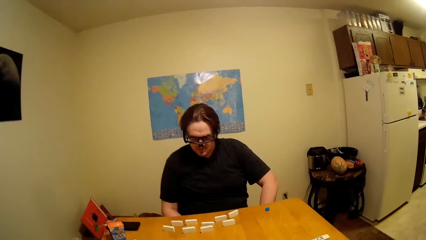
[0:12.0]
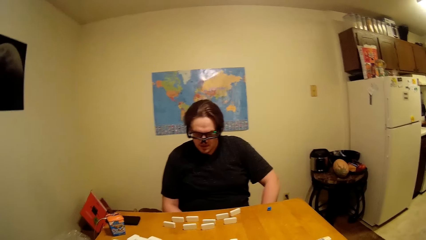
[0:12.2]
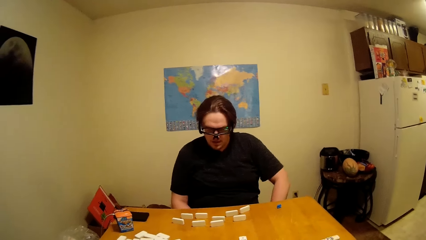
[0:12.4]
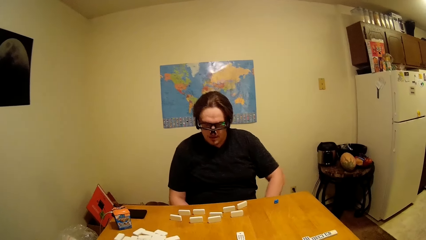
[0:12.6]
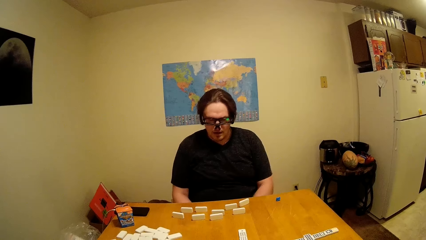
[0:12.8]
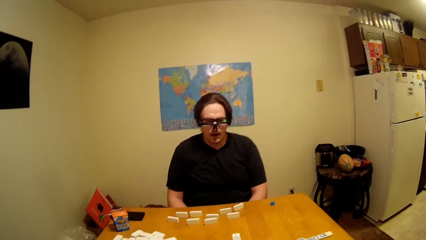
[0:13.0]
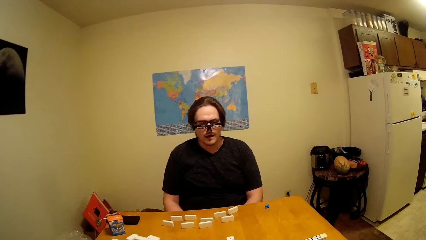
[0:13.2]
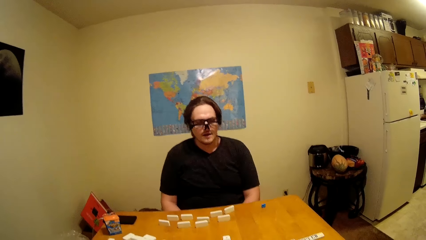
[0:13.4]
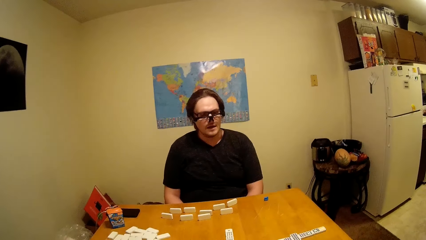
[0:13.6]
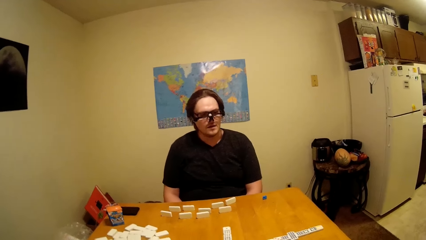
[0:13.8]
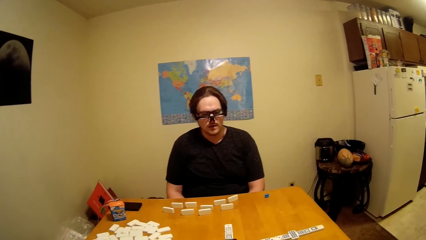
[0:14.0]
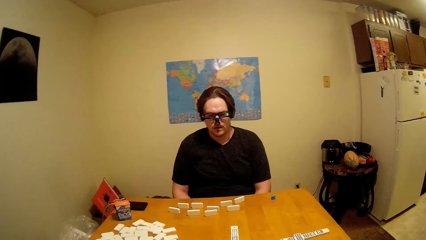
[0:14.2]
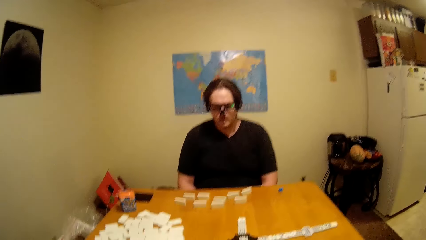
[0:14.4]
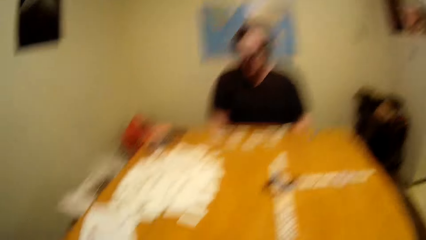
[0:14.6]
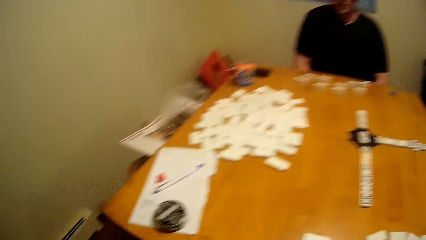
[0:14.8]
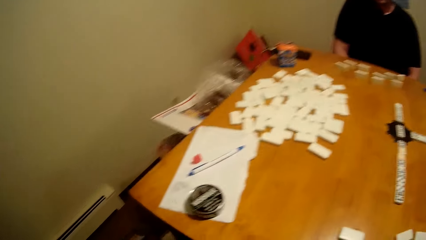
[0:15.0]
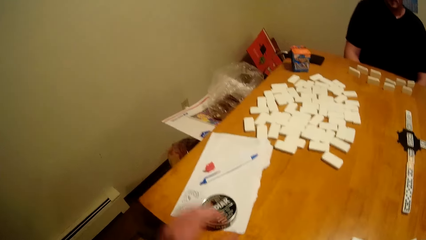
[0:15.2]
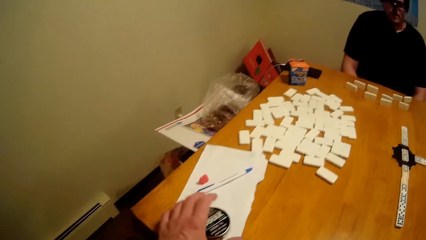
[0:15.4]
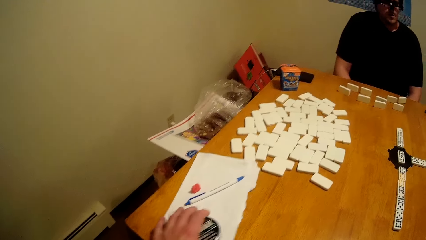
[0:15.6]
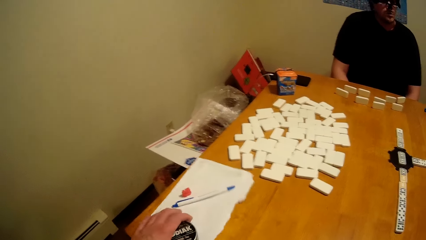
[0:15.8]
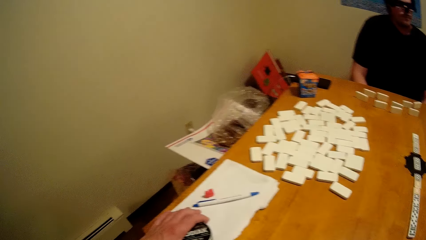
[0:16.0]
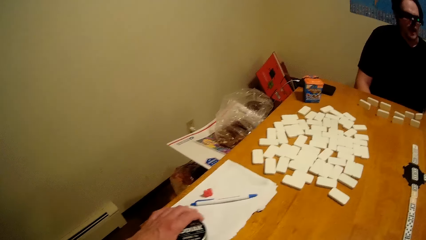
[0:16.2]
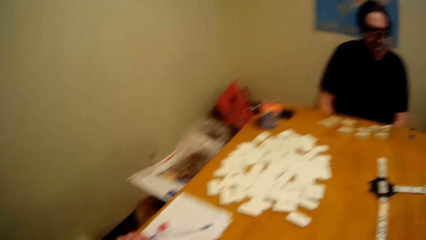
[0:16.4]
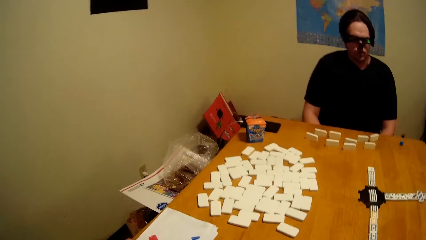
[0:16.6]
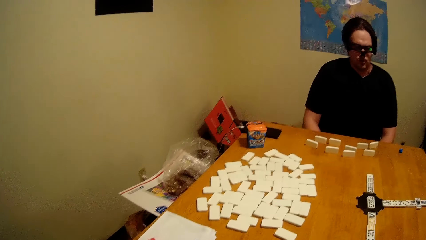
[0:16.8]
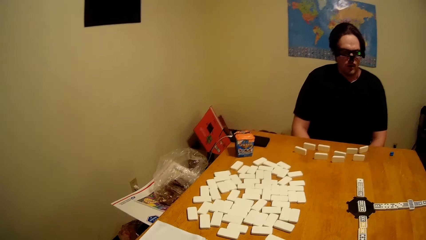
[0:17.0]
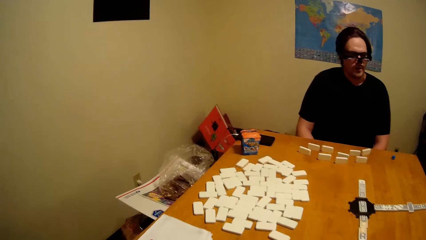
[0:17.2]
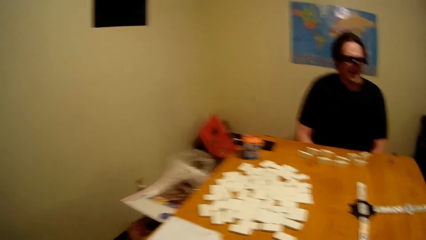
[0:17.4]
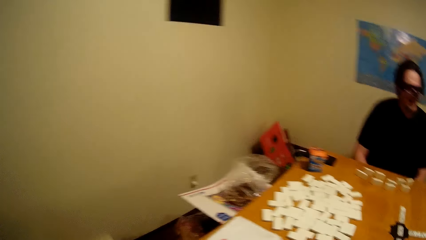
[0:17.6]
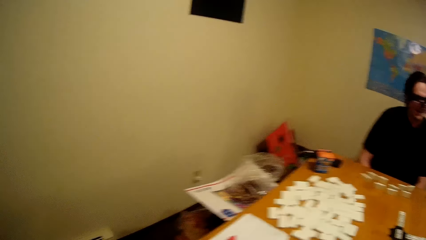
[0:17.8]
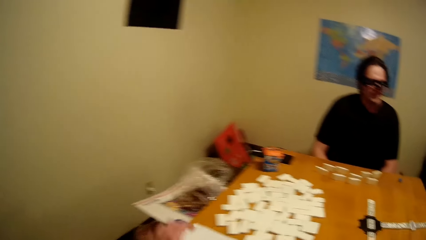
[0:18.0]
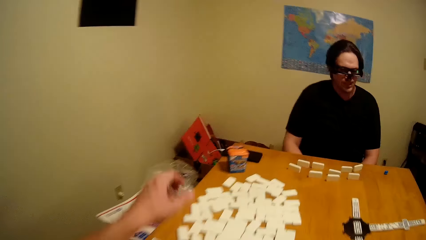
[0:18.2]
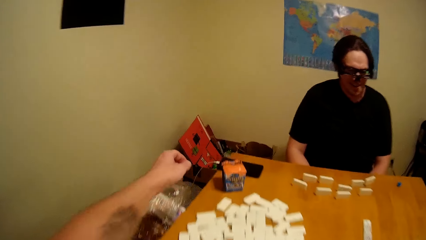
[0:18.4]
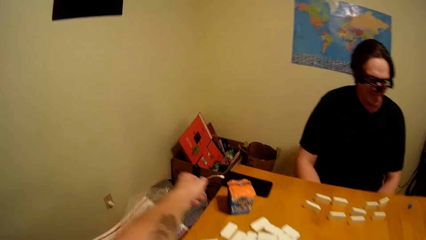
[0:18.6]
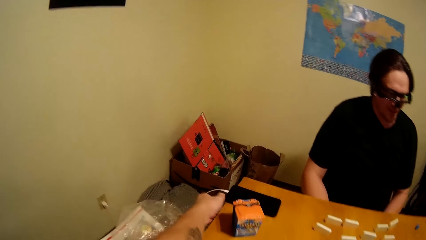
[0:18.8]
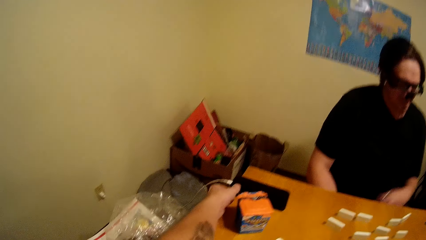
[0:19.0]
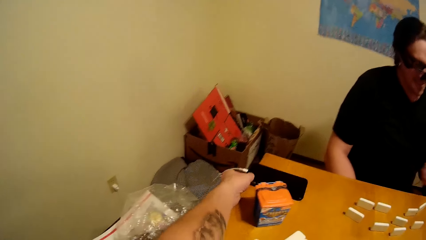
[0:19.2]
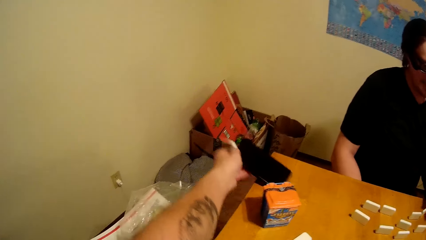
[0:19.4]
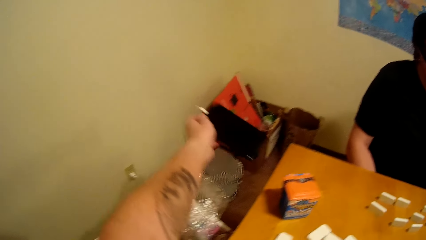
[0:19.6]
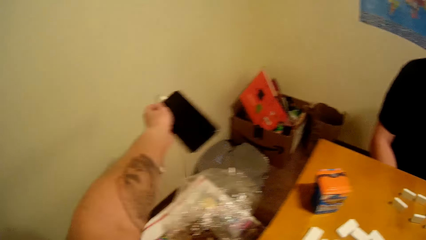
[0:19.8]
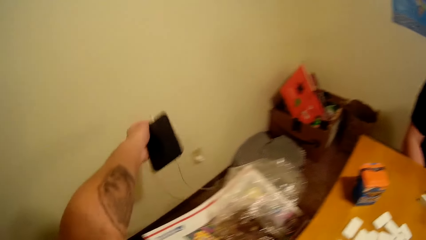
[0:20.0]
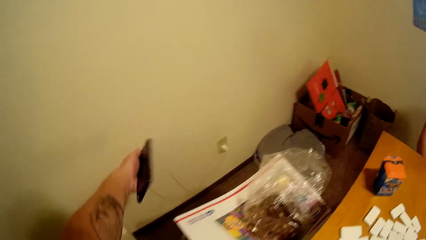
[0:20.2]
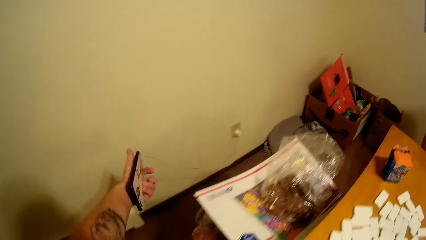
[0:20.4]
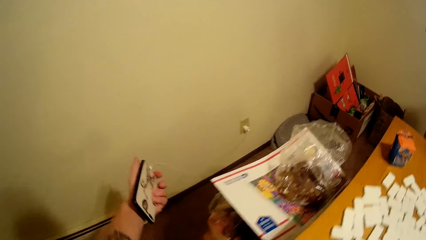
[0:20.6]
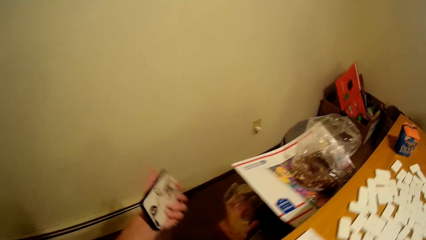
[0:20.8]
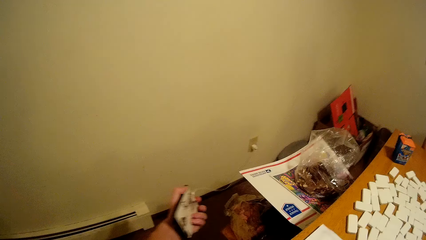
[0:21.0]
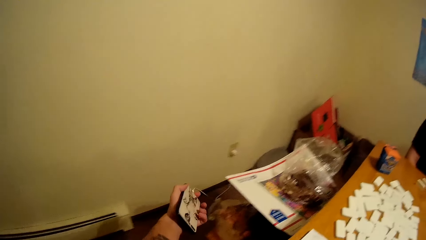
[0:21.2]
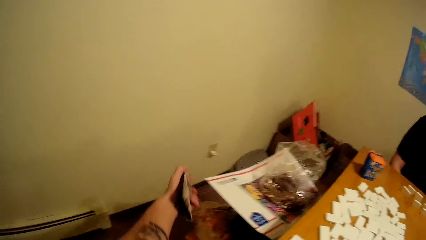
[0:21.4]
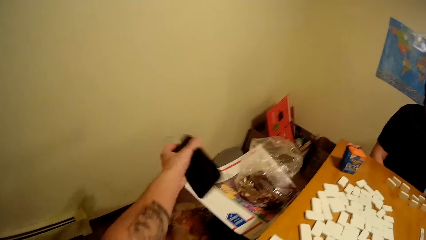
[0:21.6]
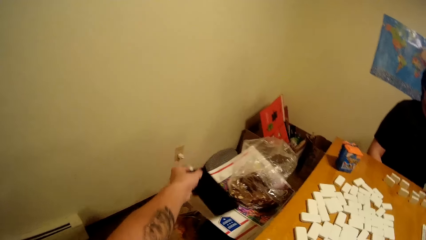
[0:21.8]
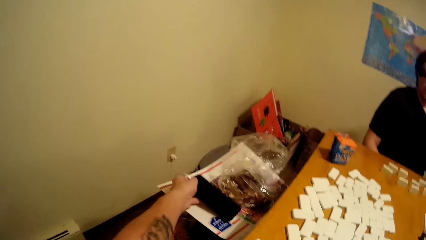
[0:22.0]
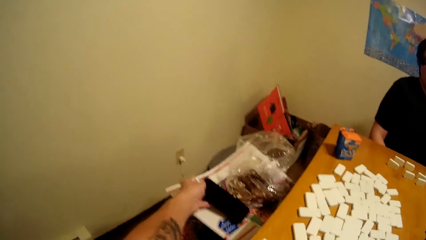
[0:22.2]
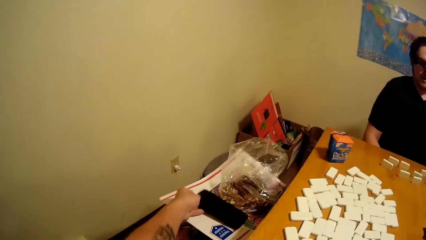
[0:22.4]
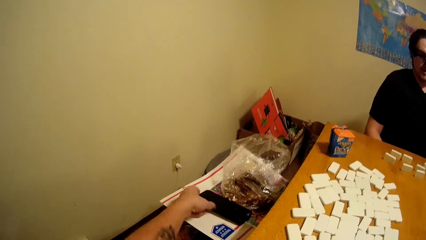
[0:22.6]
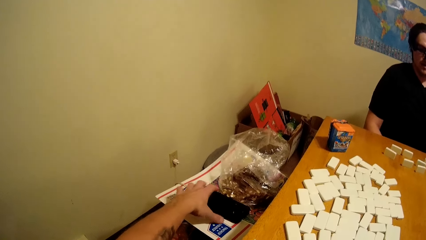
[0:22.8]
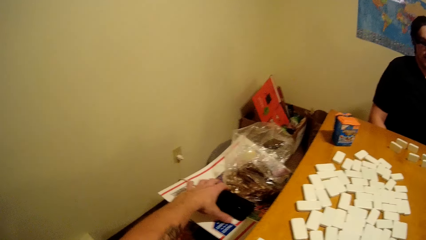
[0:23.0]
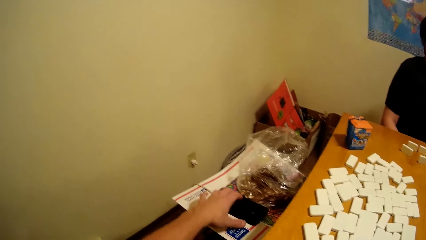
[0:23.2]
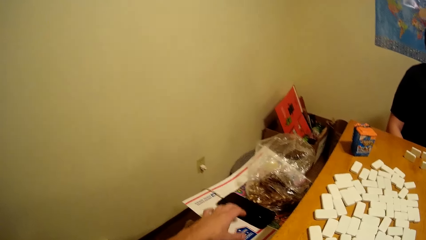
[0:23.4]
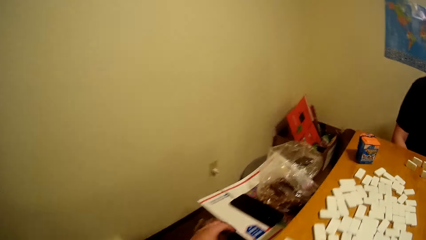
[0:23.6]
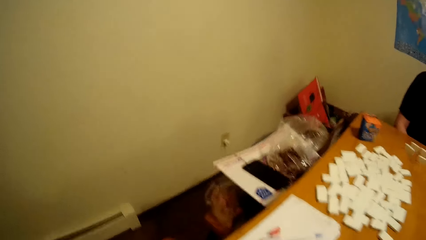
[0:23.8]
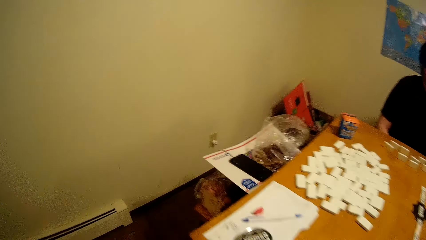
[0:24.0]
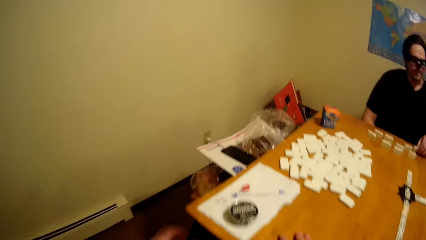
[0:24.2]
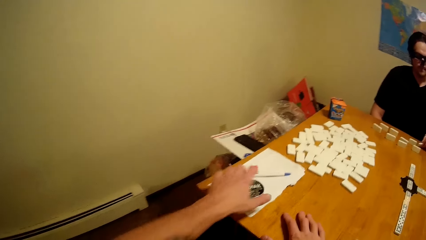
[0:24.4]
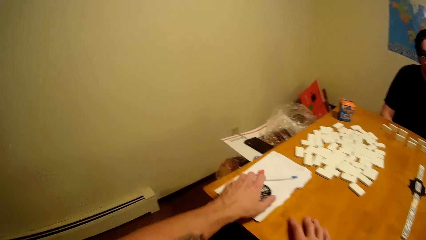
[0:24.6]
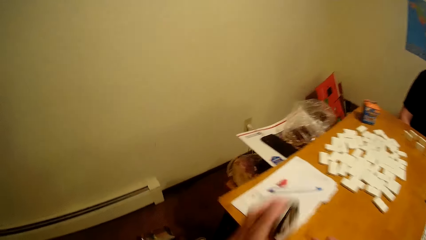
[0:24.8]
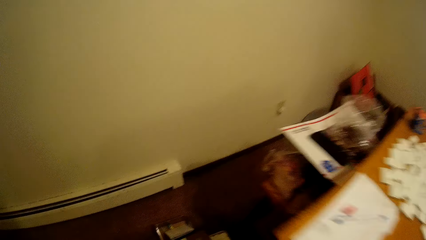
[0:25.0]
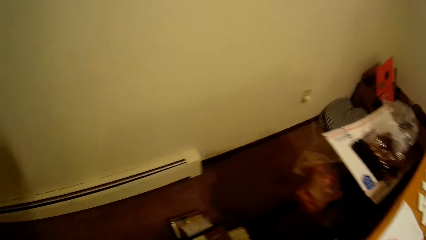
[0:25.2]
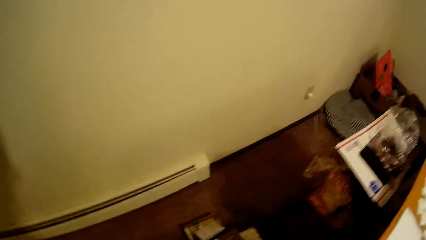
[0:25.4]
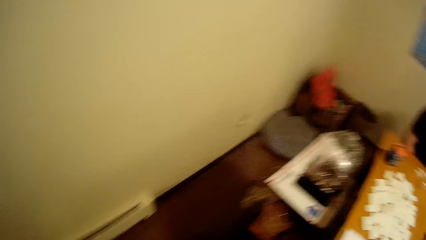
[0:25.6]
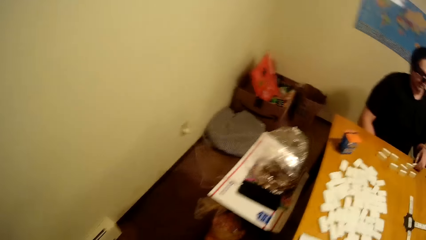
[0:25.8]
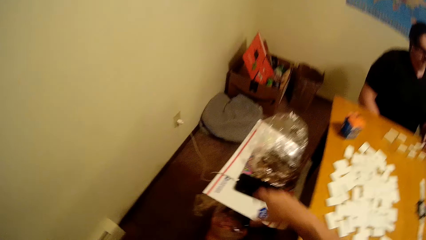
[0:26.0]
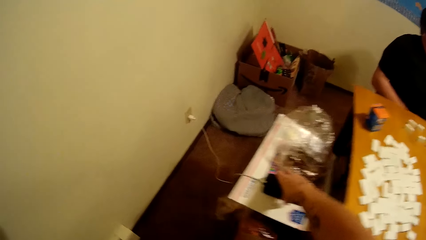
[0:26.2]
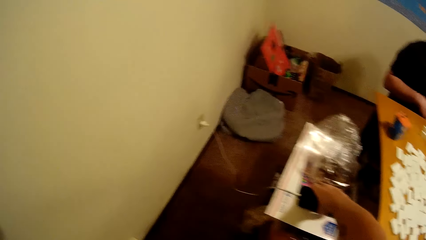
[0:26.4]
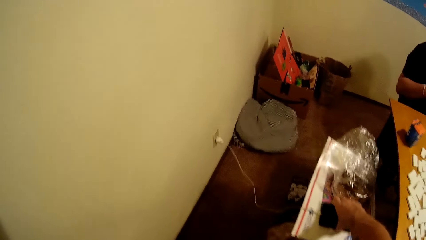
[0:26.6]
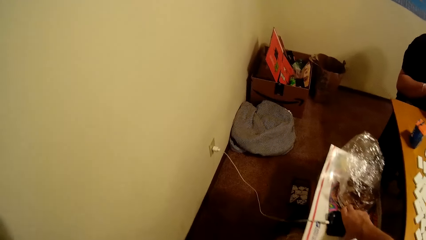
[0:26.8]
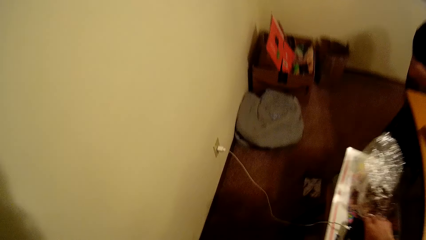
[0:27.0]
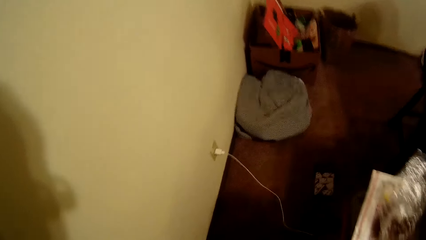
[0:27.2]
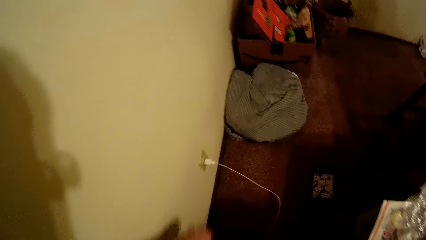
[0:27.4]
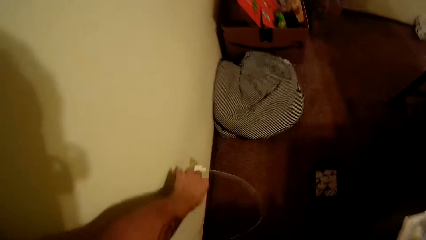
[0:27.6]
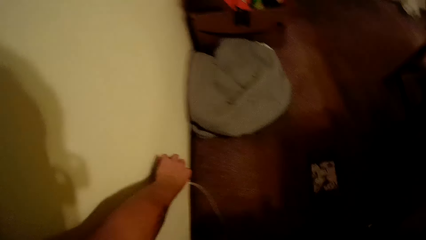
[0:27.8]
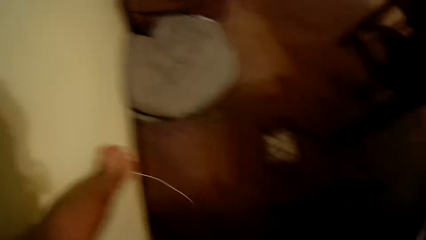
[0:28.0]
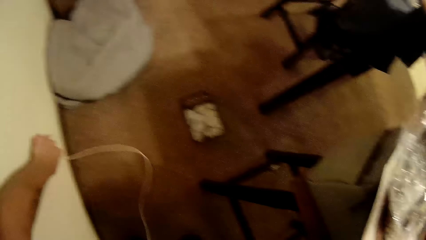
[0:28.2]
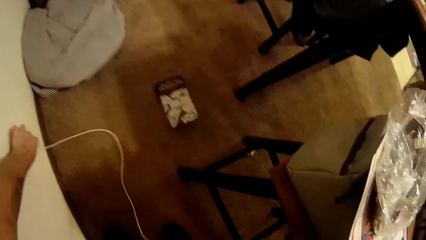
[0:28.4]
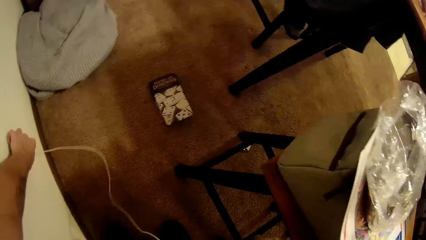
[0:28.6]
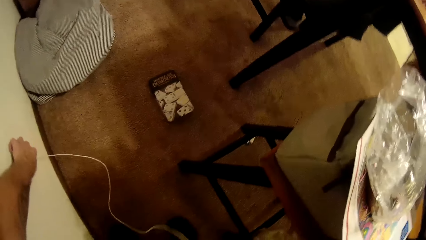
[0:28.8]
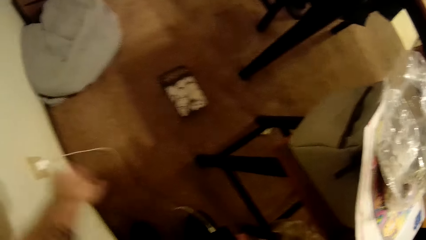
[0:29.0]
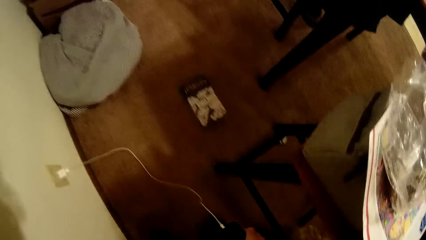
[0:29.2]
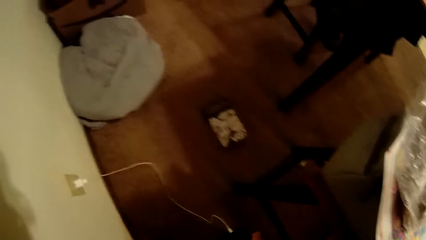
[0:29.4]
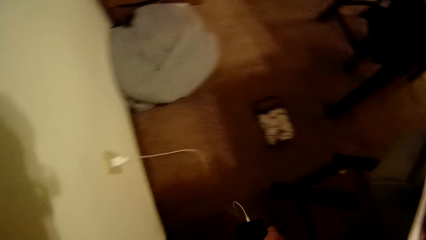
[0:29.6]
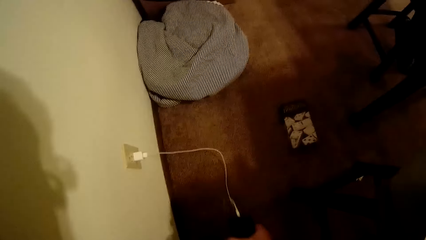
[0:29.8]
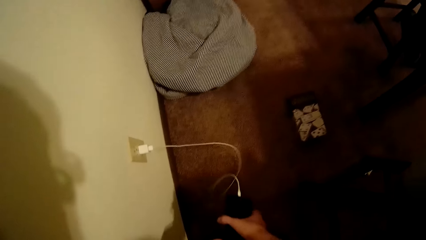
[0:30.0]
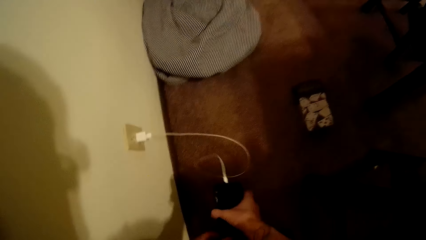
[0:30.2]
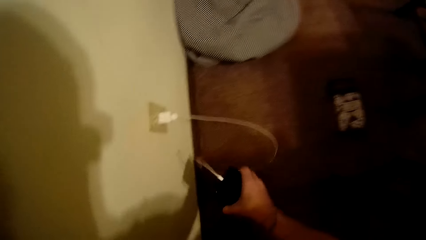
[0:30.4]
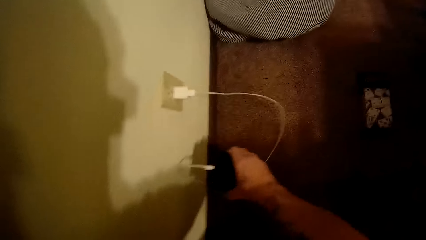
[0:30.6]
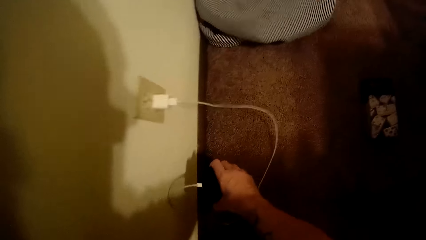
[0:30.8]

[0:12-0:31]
A man talks to the camera wearer. The camera wearer moves the tin. They touch the paper. They take the phone. They put the phone on the table. They take the tin. They take the phone. They touch the charger.
